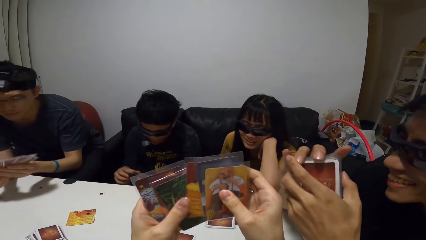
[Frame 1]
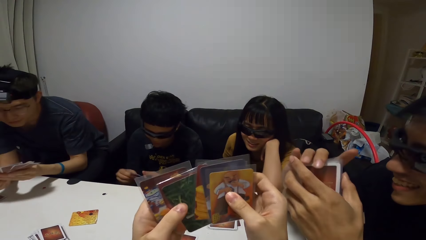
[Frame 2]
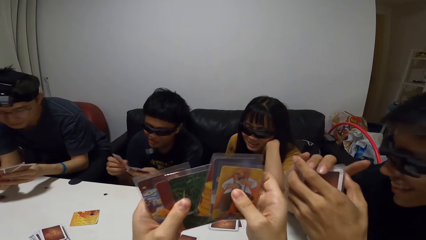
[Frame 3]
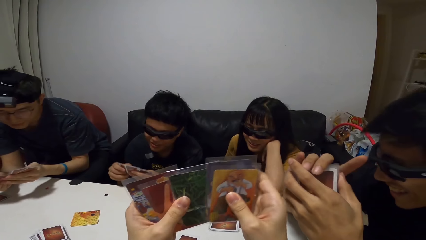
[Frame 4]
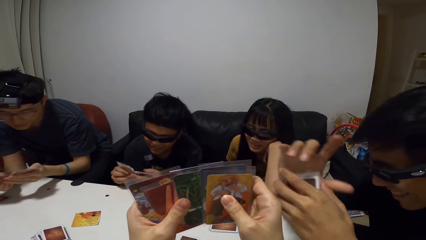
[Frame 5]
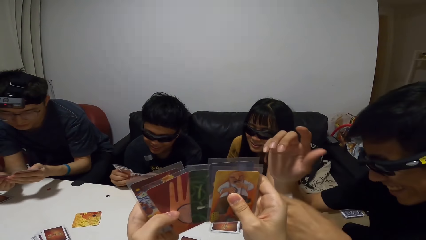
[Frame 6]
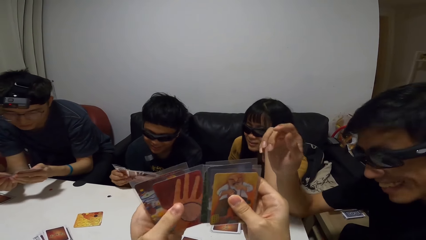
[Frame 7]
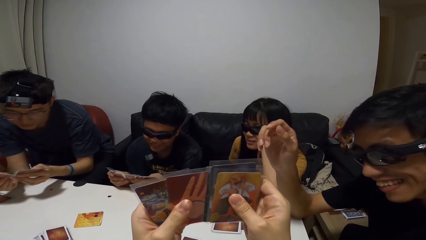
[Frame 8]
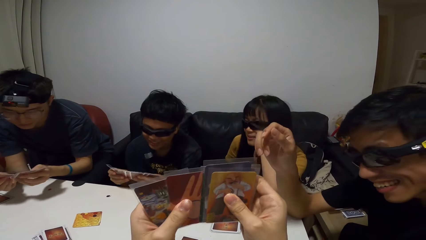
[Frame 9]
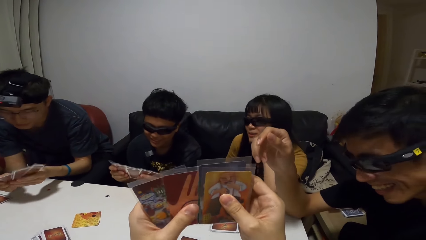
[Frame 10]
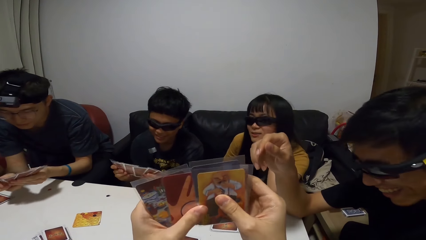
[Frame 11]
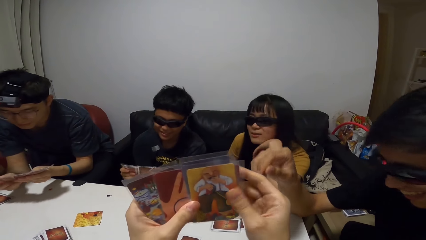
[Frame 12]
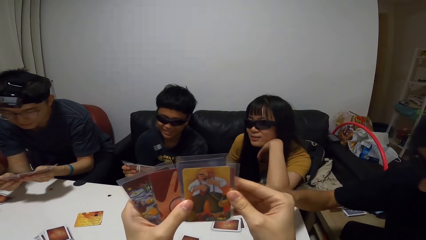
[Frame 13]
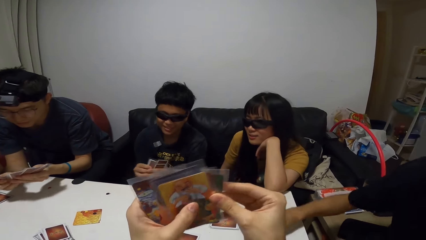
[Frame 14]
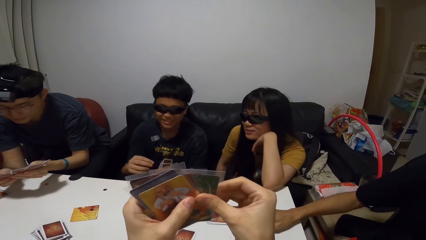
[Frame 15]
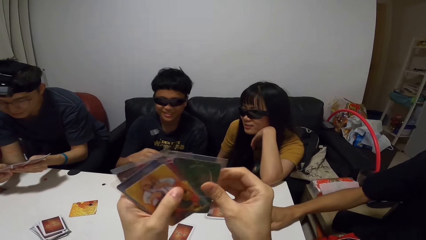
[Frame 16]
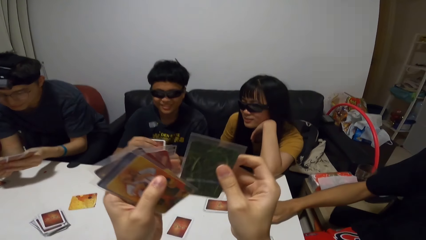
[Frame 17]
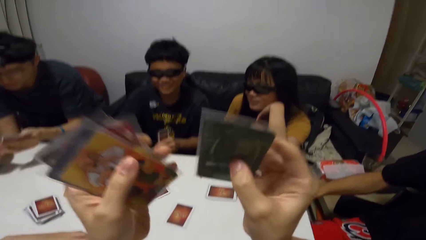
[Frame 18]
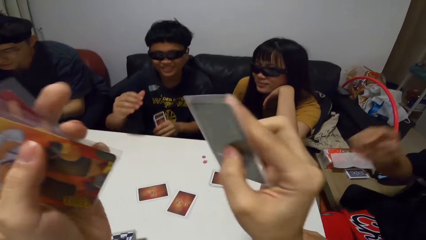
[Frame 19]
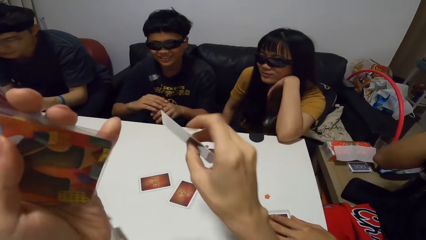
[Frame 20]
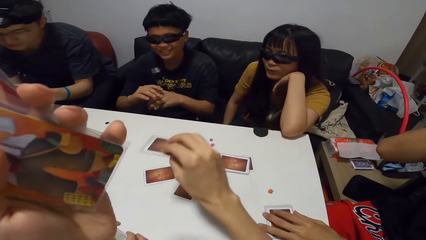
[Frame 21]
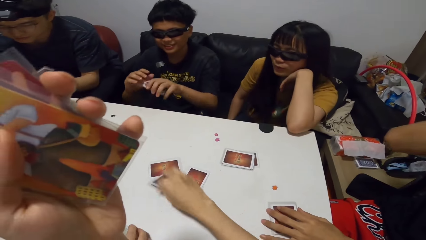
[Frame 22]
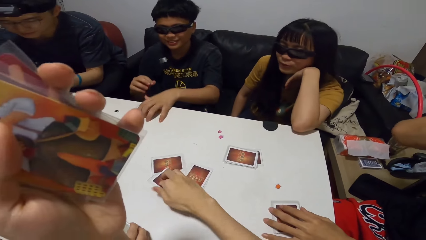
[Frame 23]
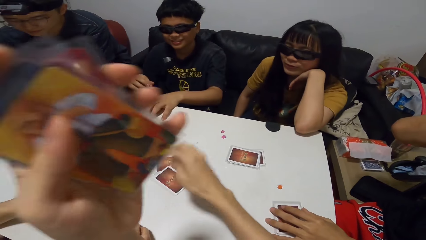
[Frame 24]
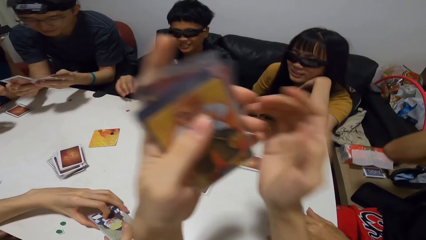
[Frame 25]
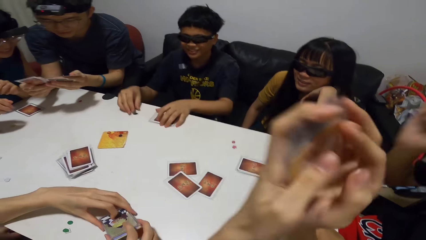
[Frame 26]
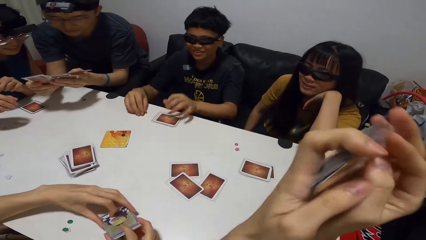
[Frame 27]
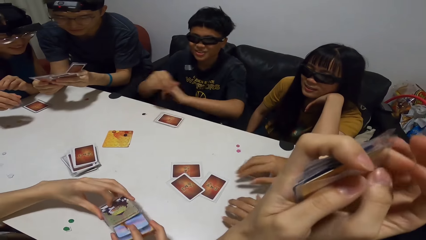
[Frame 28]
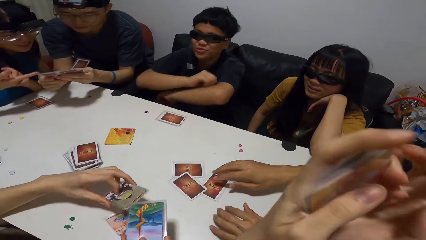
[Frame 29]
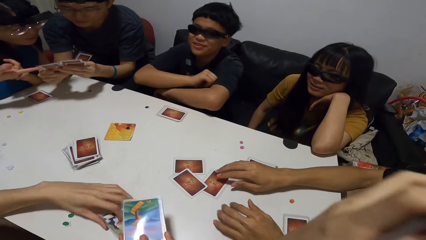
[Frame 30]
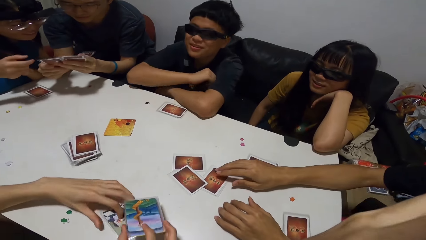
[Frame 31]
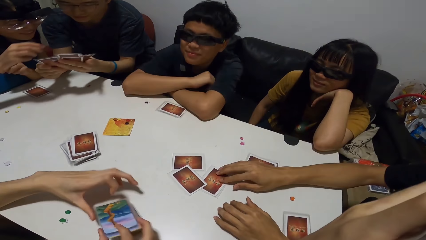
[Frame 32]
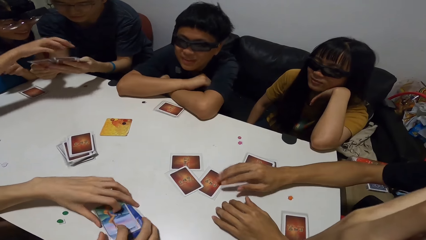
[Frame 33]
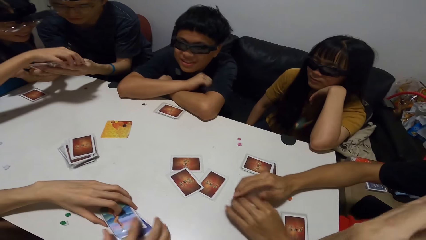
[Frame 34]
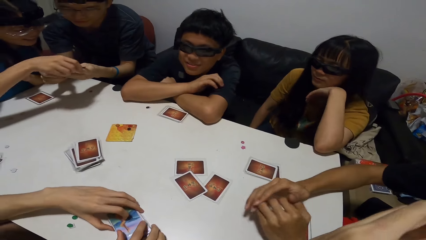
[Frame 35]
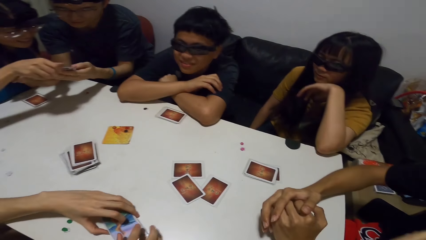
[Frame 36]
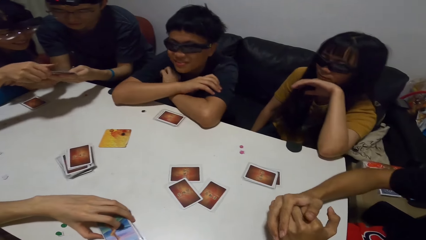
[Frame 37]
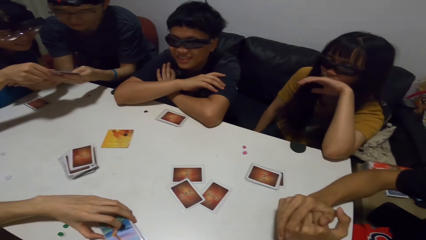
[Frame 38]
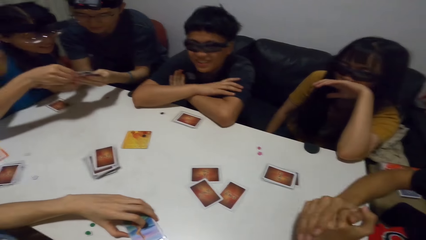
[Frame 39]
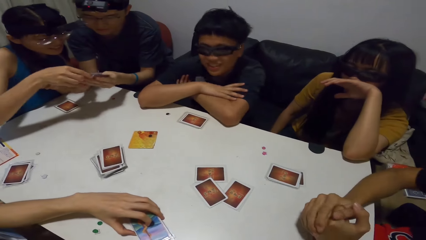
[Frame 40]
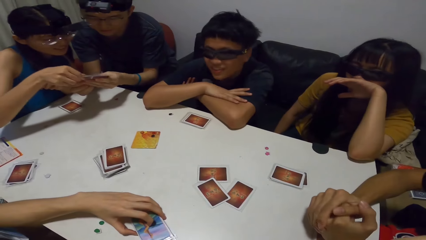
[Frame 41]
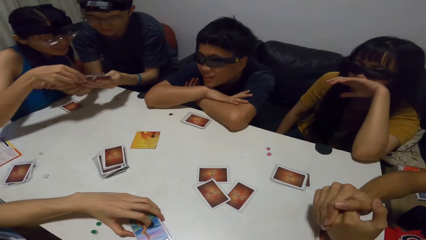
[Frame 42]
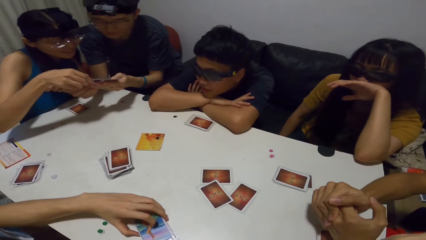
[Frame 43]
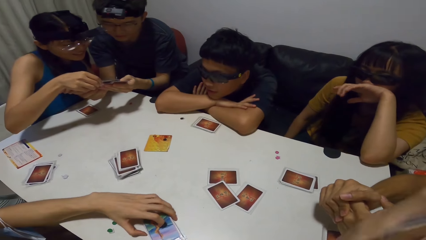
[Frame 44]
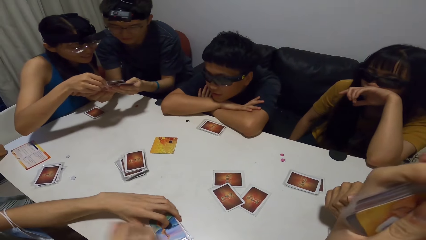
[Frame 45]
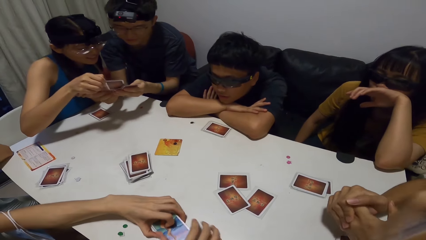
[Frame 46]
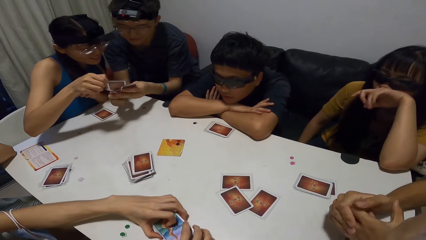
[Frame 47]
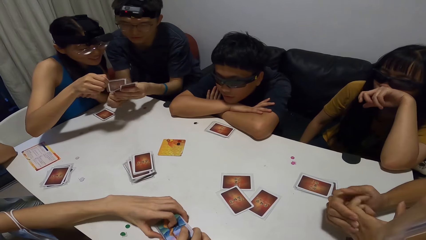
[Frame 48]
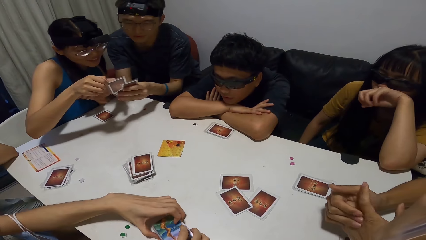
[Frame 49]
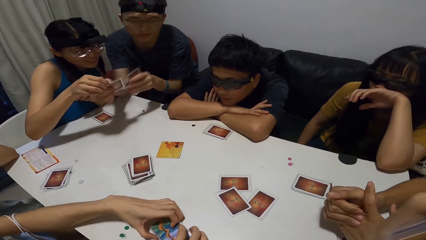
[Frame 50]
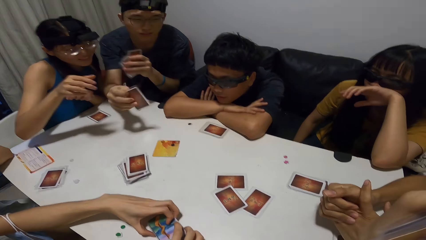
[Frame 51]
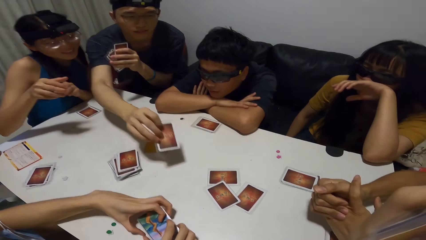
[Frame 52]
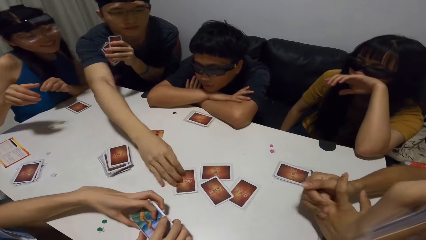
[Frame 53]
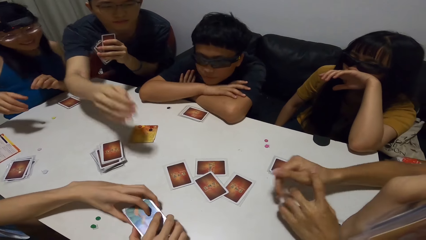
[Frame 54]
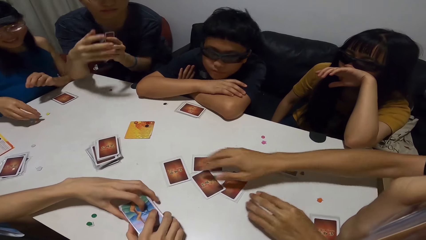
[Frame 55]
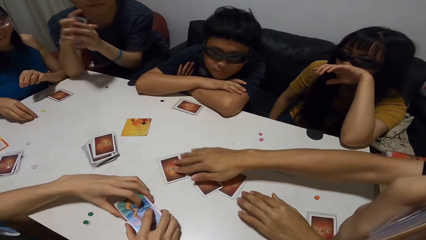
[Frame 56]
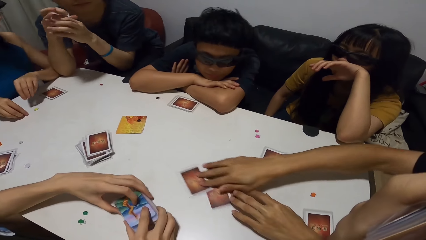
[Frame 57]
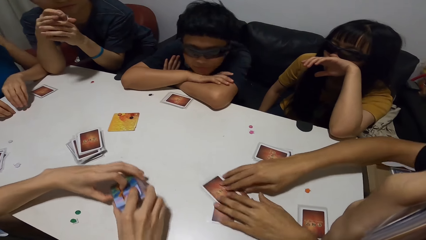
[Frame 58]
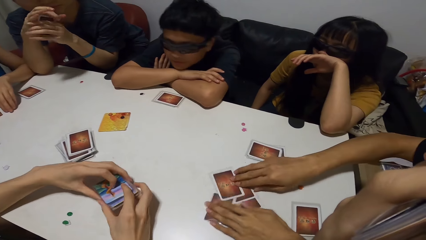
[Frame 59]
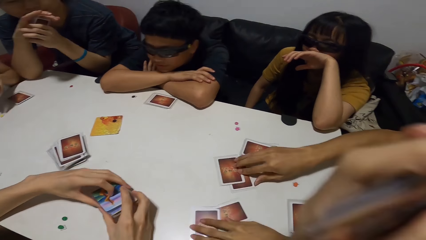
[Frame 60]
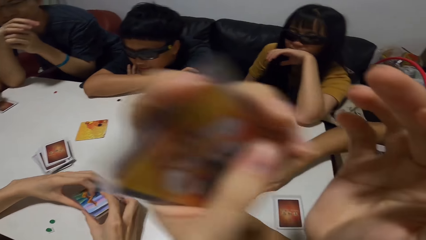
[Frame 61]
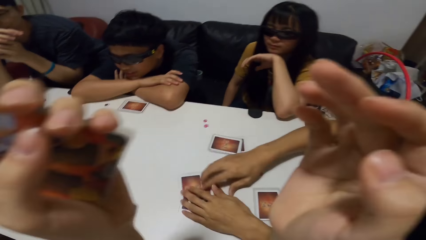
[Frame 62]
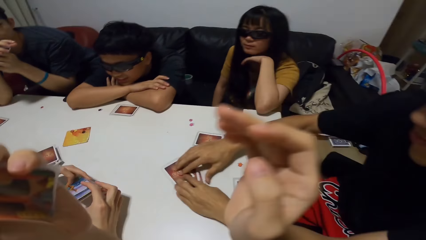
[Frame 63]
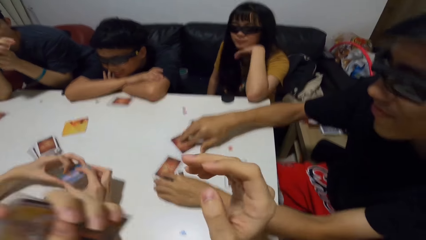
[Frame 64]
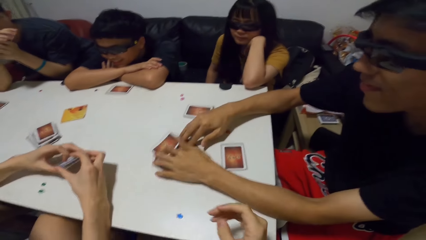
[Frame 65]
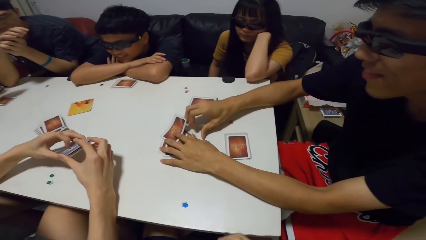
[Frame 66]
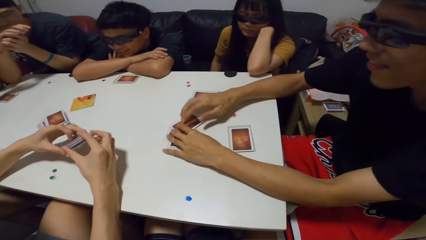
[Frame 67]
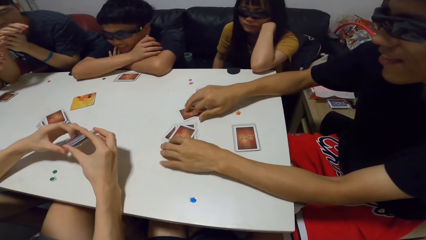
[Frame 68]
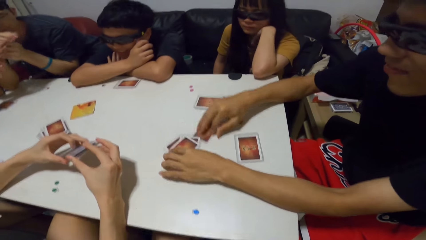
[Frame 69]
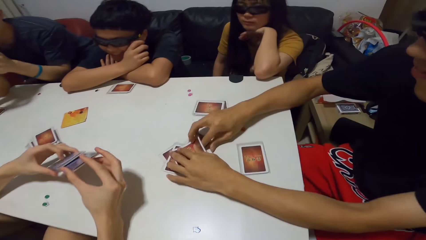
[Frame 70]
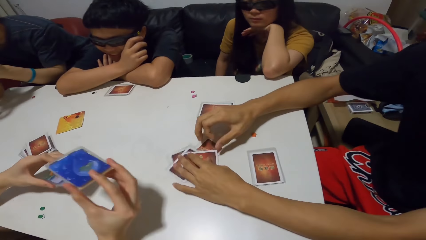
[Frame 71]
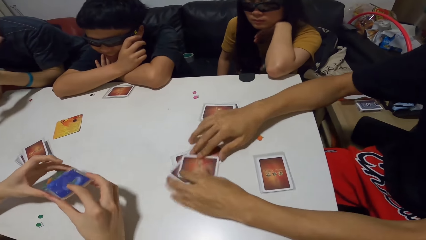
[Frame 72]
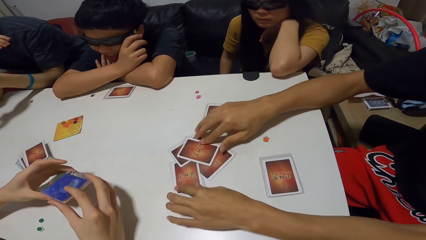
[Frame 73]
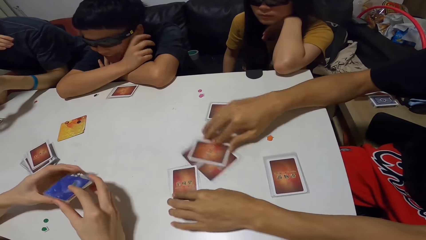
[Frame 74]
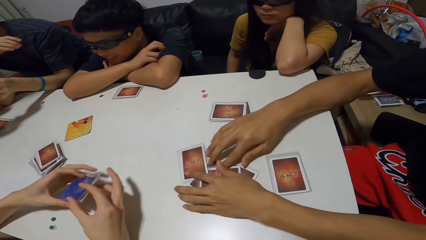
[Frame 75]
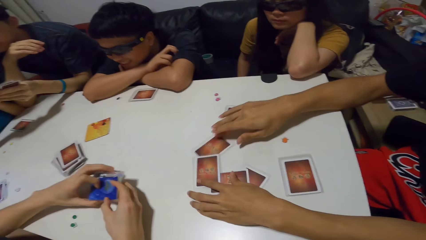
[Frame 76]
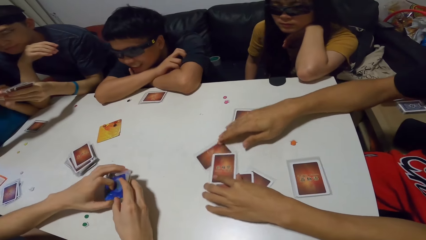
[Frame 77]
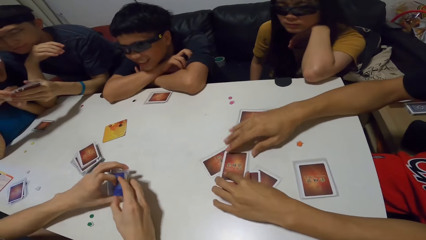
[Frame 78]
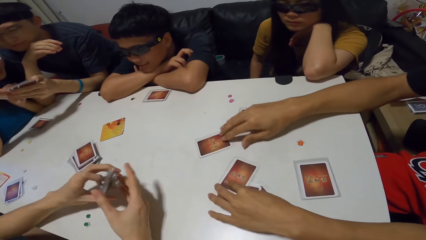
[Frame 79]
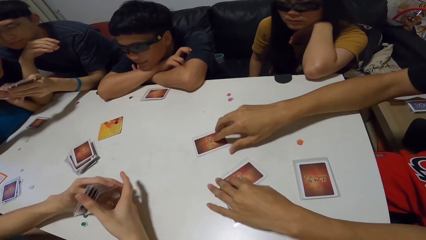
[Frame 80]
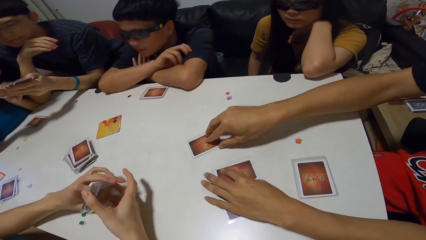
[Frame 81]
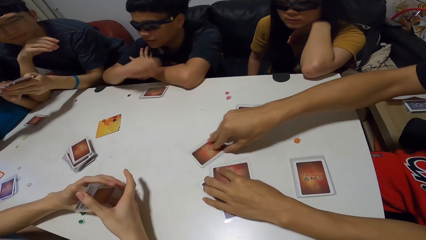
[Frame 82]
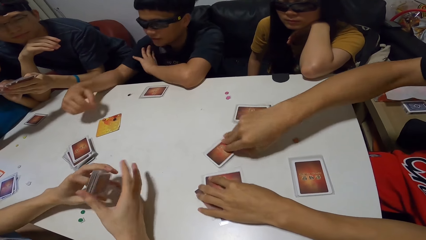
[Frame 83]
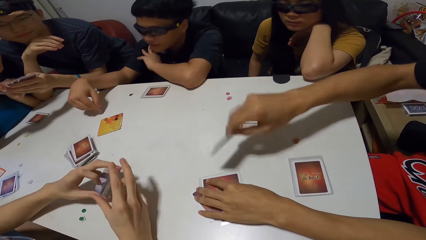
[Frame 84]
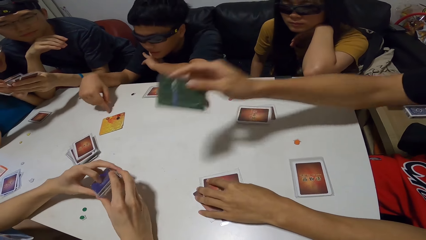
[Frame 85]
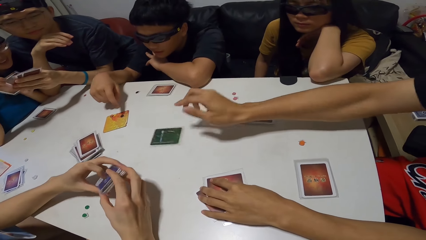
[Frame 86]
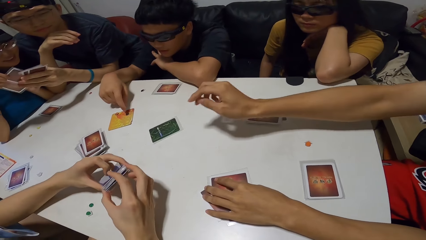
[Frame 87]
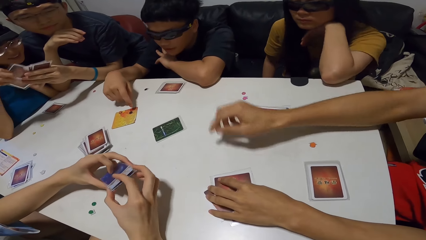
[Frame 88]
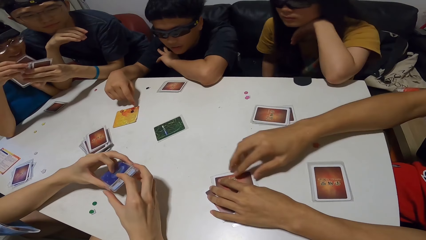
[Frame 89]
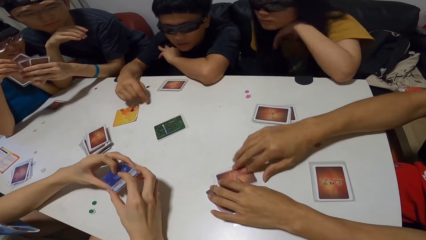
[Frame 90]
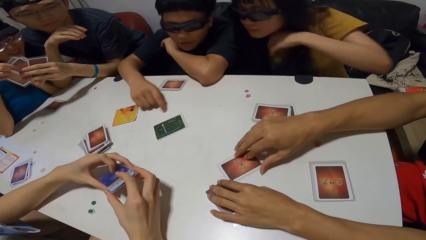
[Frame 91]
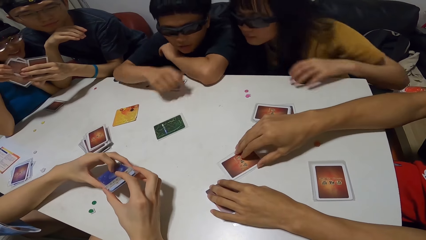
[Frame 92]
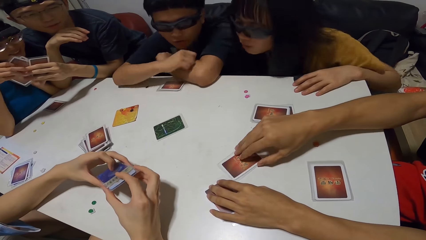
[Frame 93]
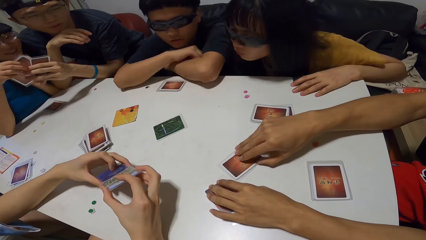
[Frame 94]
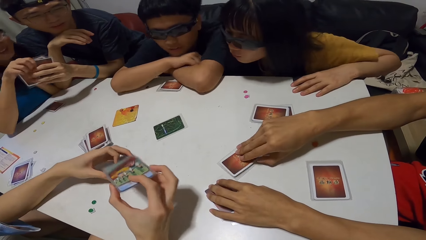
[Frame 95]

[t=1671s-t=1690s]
A man shuffles through the cards in his left hand with both hands. Another man drops the card in his left hand on the table. He drops a button on the table with his right hand. The first man throws a card on the table with his right hand. The camera wearer drops a card on the table with his right hand. The first man drops the cards in his left hand on the table. The camera wearer arranges the cards in his left hand. The second man touches a card on the table with his right hand. The first man leans on the table with both hands. A woman picks out a card from the hands of a third man. The third man collects the card from the woman with his right hand. He drops the card on the table with his right hand. The second man shuffles the cards on the table with both hands. The woman touches some buttons on the table with both hands. The second man pulls a card on the table. He flips a card on the table with his right hand. The woman shuffles through the cards in the left hand of the third man. The second man throws cards on the table.
